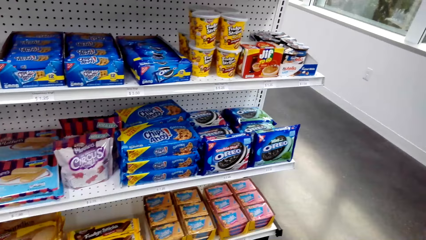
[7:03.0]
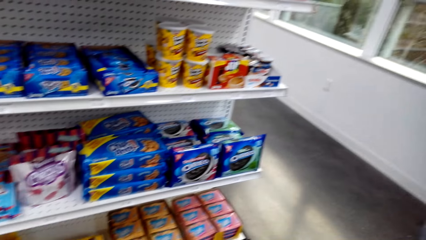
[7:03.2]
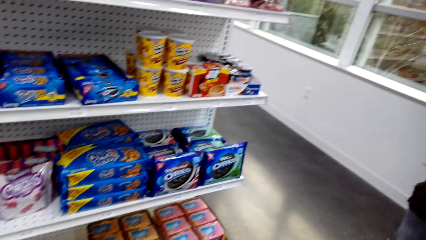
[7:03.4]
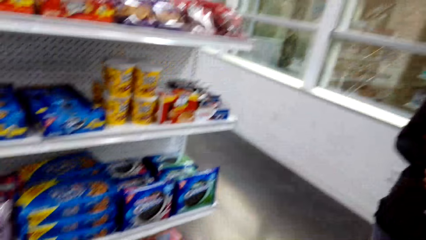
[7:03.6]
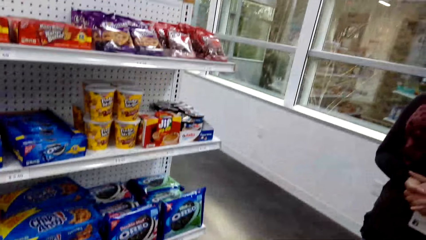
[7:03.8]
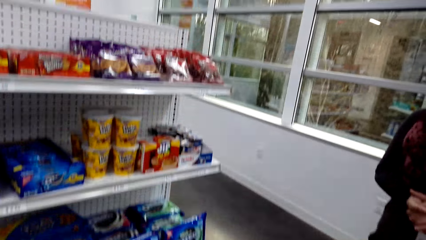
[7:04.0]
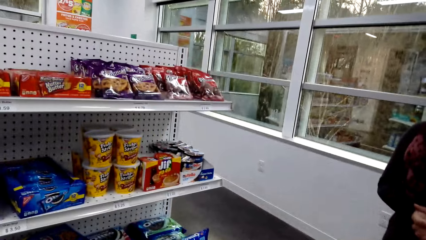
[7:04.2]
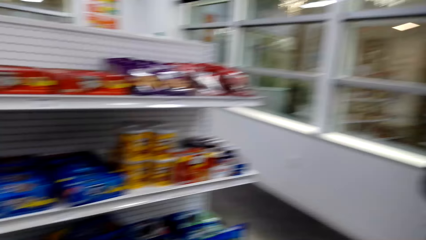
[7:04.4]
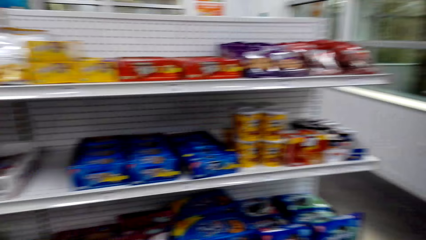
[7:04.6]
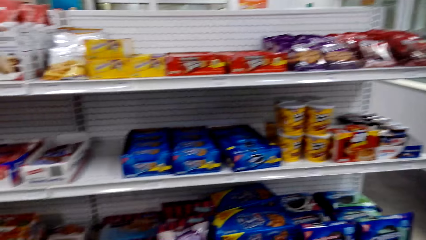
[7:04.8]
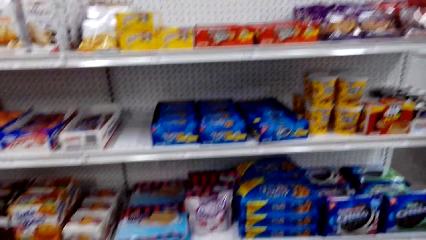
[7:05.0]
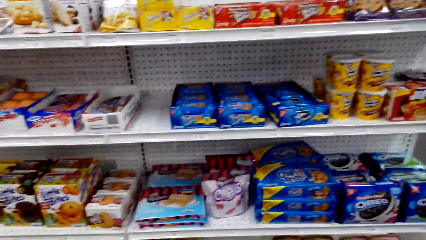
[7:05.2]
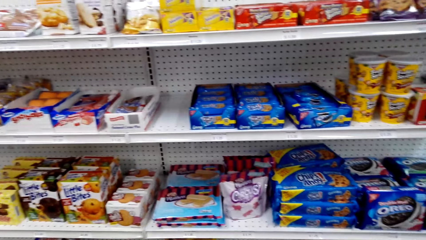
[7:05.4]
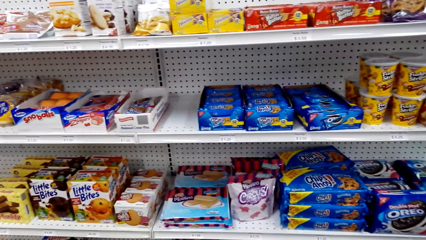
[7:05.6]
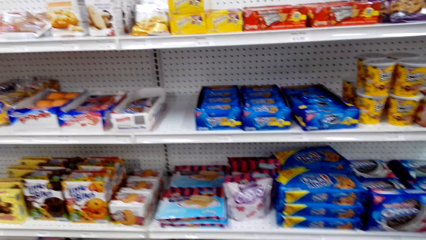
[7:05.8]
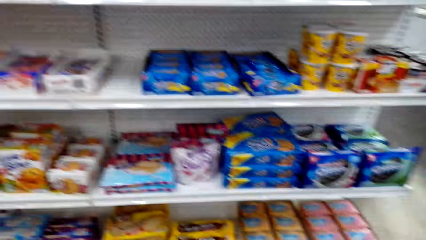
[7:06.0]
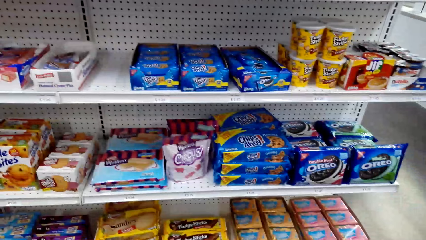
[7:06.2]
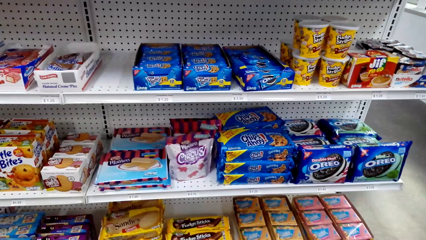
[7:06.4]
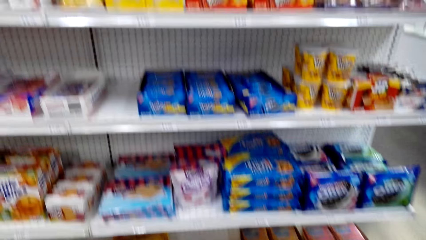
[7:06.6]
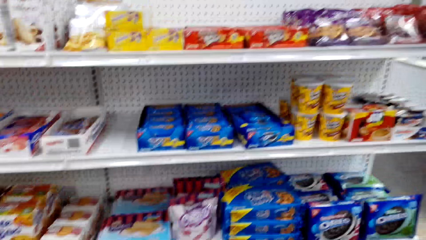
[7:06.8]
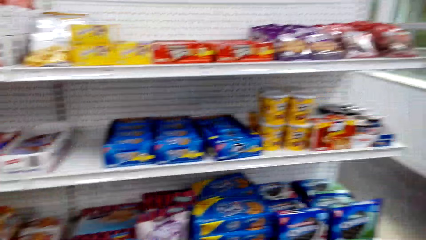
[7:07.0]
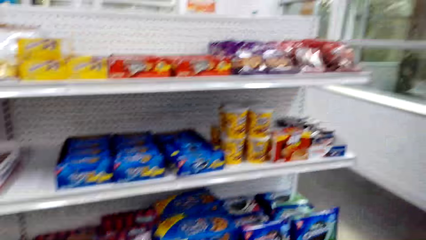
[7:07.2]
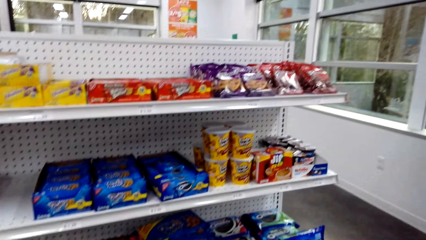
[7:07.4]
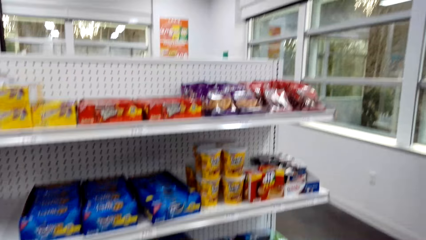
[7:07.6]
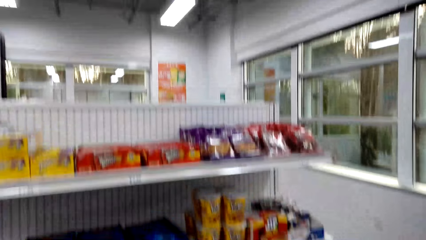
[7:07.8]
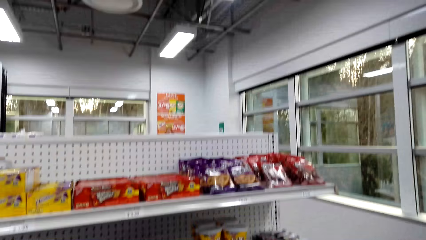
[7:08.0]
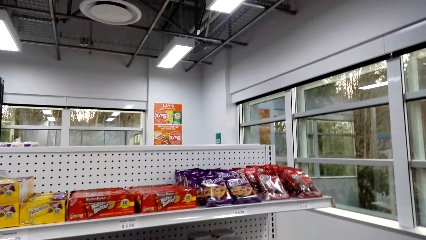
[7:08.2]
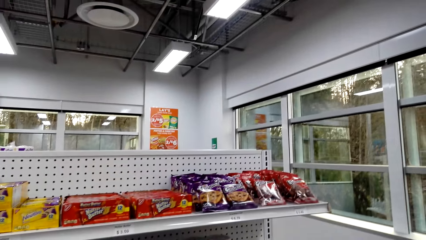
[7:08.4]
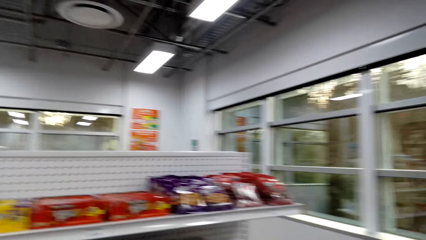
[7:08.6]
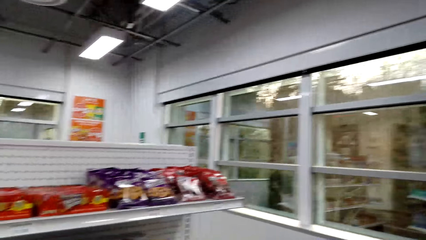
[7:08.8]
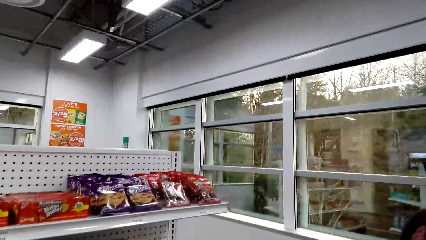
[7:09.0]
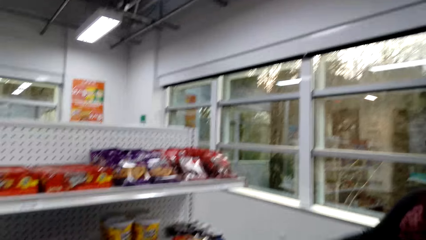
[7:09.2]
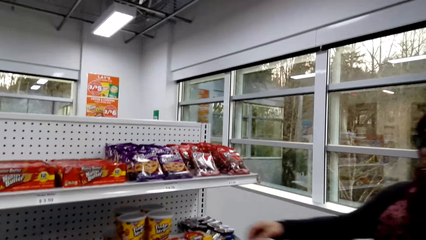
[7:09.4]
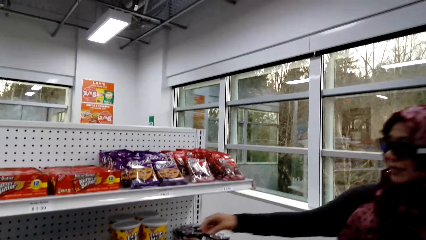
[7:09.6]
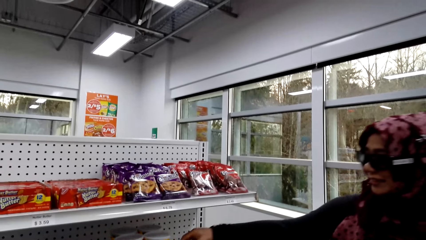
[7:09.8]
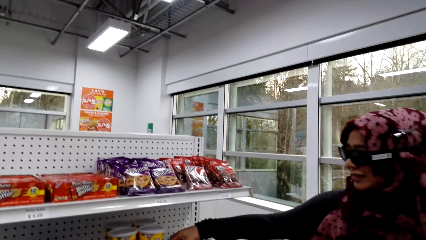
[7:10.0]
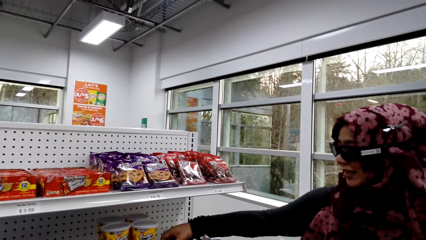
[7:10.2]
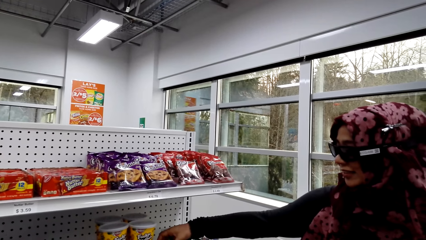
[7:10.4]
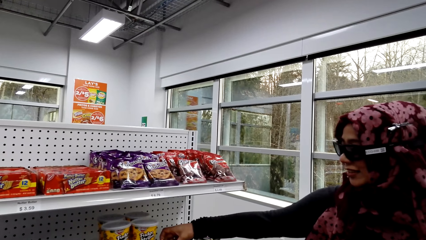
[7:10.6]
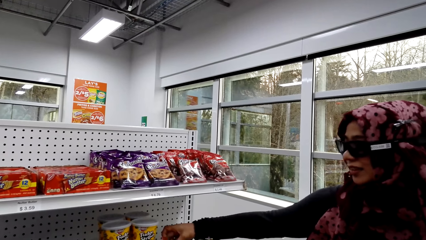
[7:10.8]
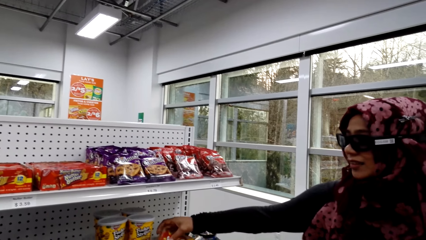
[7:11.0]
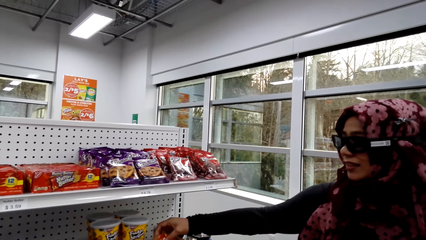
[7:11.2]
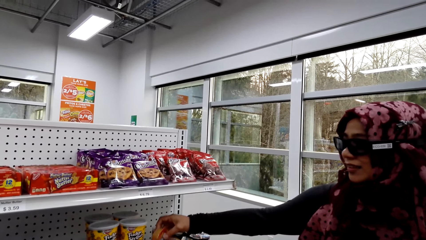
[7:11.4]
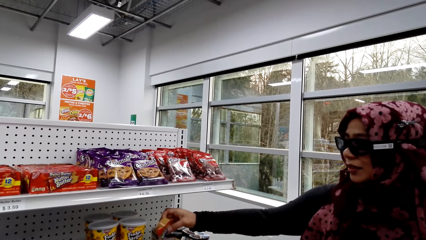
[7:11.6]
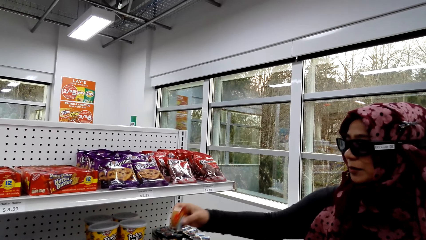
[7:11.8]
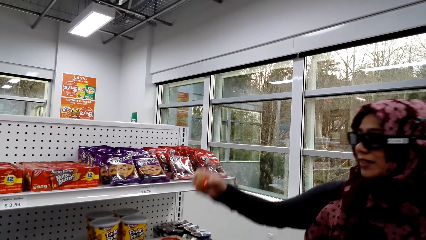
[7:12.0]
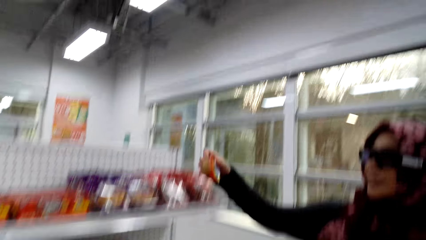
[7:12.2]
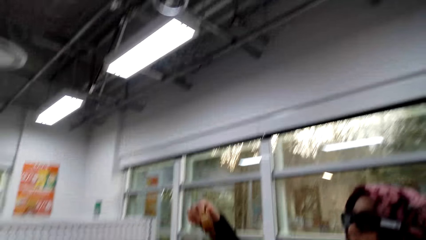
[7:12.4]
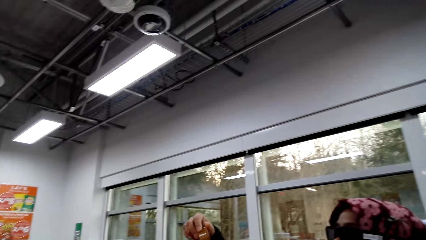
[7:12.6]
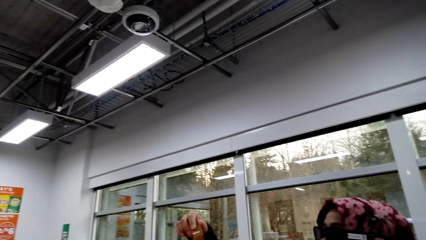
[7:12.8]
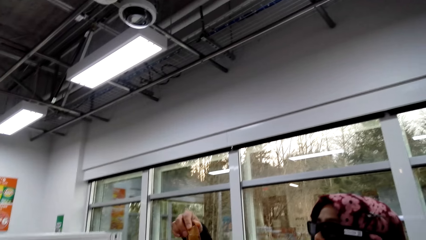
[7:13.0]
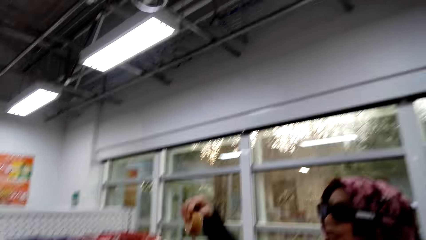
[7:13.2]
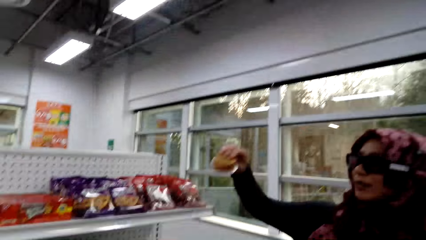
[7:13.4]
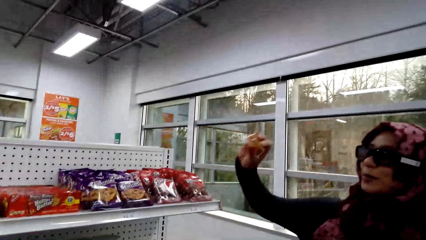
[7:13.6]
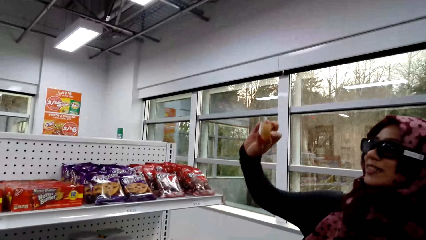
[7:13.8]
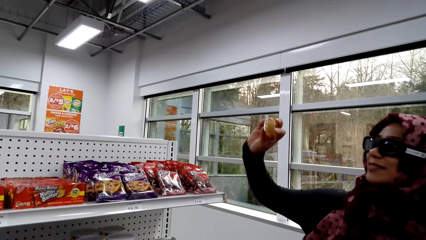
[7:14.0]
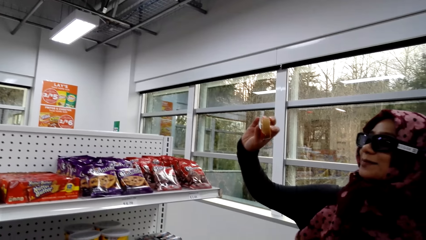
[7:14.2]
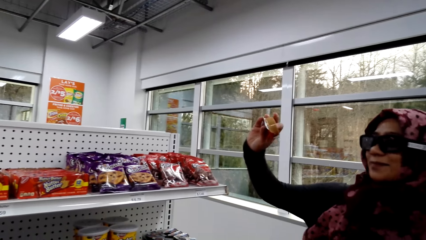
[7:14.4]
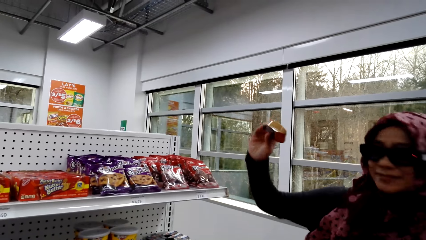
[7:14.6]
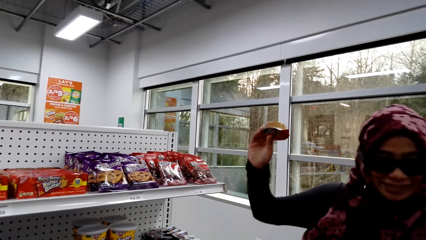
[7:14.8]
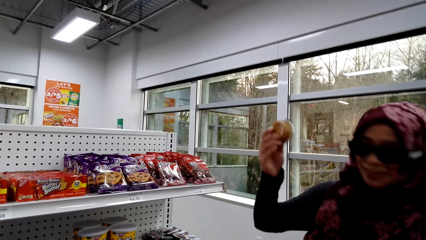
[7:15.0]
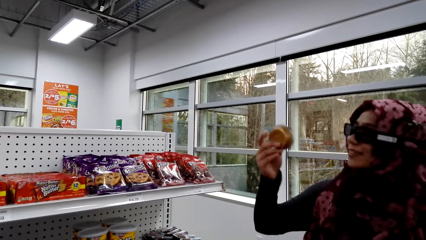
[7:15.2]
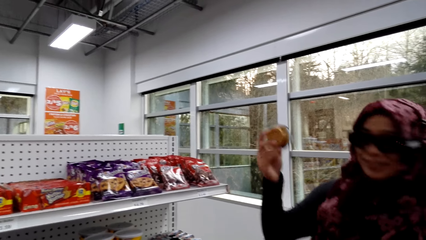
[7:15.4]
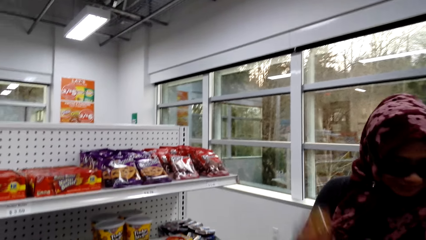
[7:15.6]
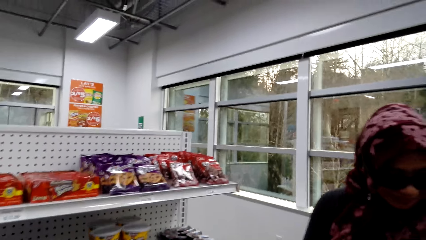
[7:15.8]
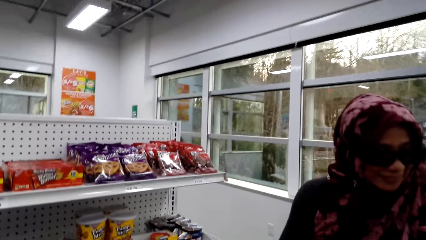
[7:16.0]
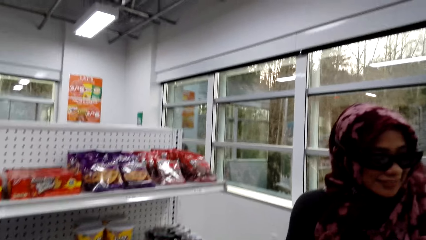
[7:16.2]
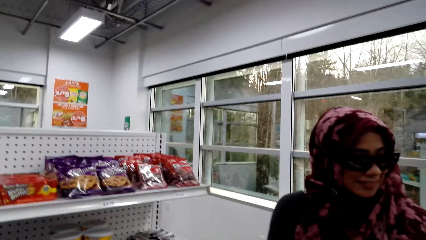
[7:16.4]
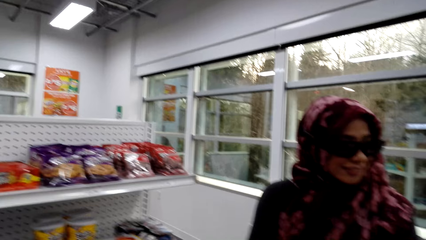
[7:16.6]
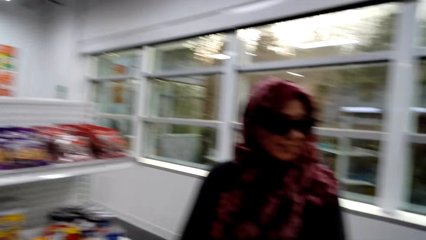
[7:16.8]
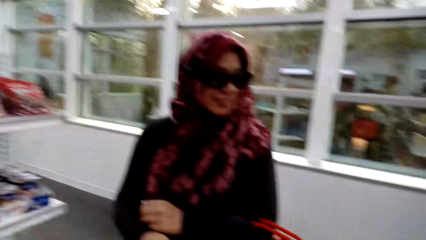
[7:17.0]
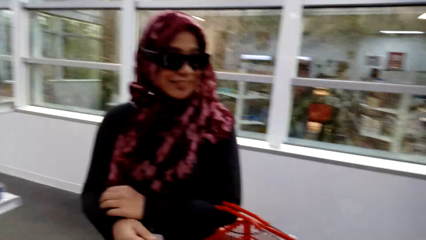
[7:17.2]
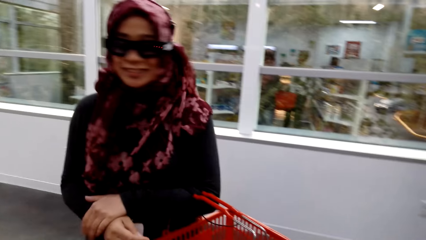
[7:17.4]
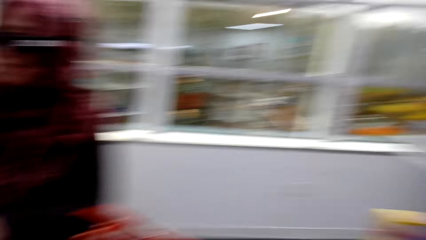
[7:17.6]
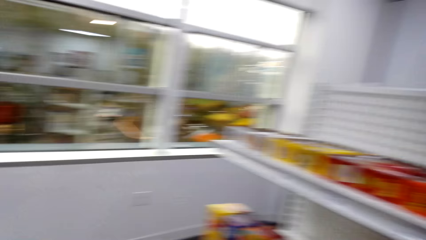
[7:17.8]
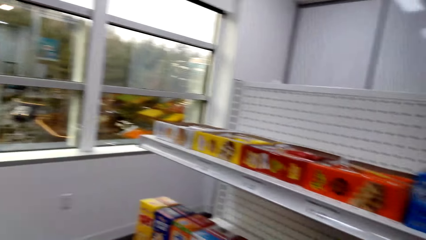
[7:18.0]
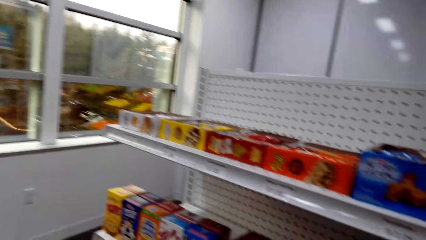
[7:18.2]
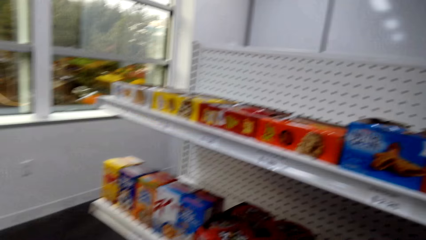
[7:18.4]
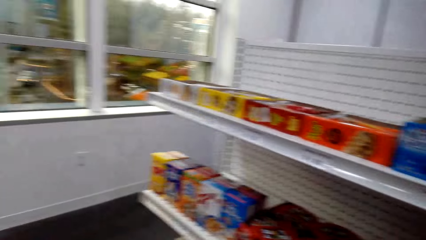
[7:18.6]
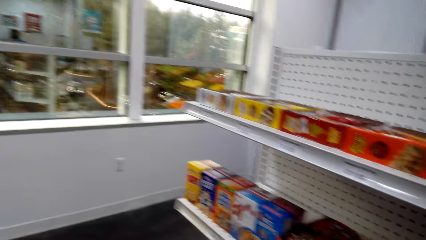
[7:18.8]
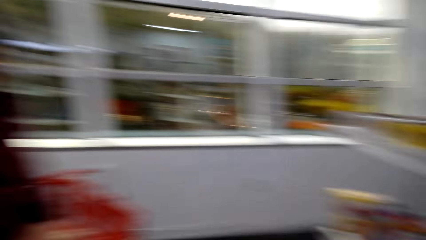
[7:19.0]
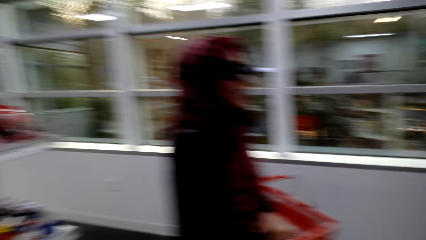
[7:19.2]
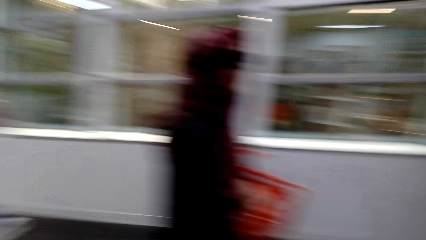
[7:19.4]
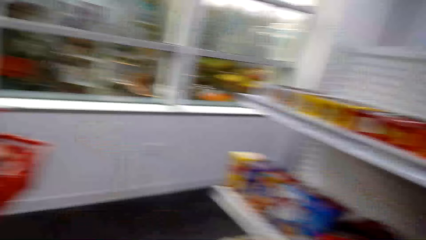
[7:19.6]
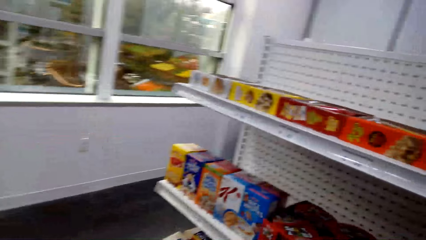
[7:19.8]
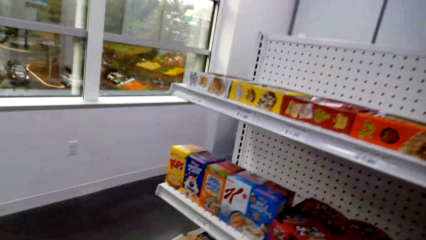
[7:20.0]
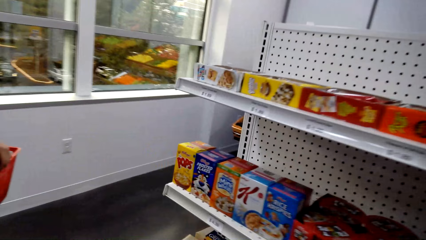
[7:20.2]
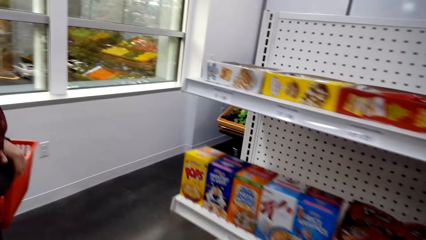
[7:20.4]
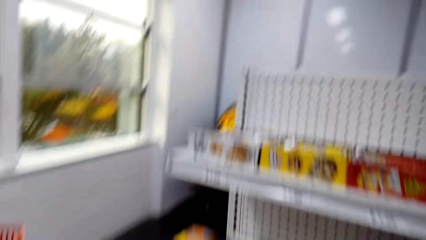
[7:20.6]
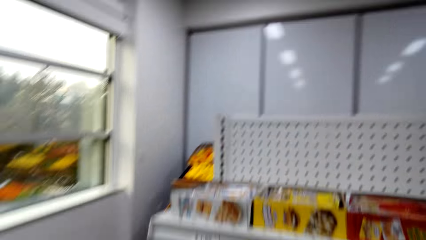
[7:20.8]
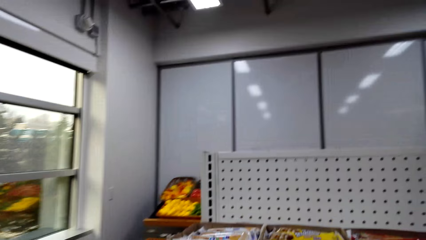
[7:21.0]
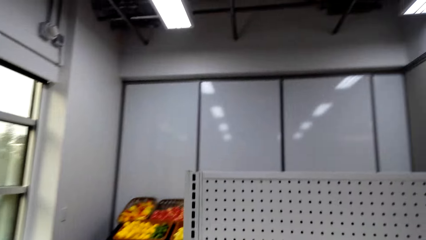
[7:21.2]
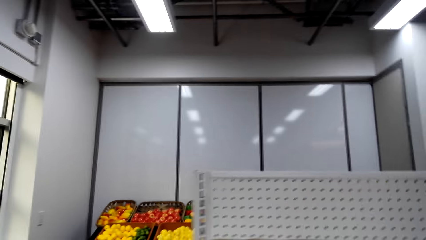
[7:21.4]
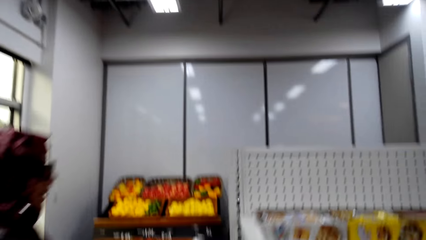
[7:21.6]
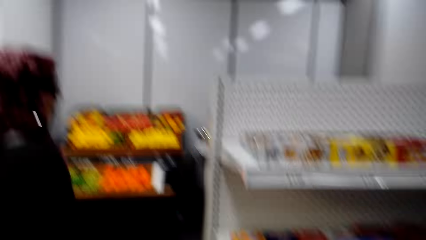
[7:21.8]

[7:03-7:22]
A woman converses with the camera wearer. The camera wearer looks around the supermarket. The woman converses with the camera wearer. The woman picks something on the shelf and carries it up. The camera wearer converses with the woman. The woman puts the packed food in the bucket. The camera wearer converses with the woman. The woman converses with the camera wearer. The camera wearer looks around the supermarket and walks around the supermarket.
